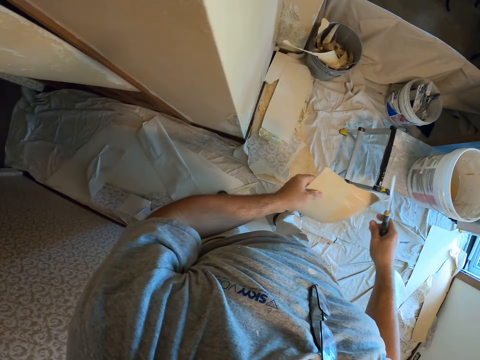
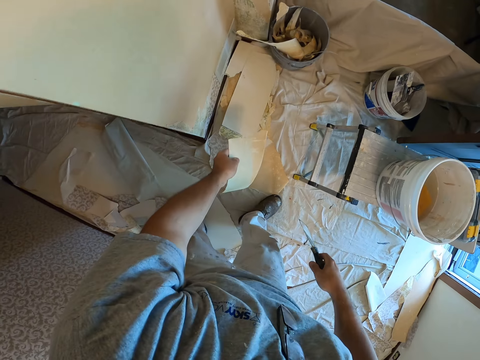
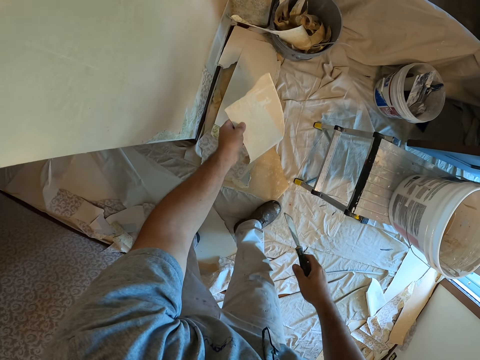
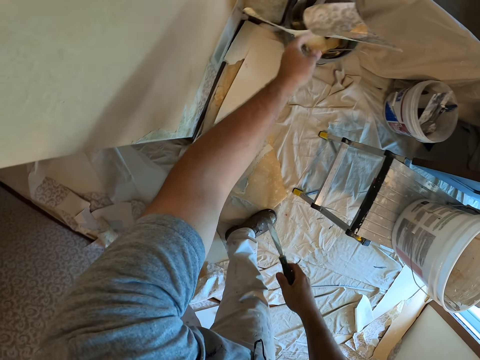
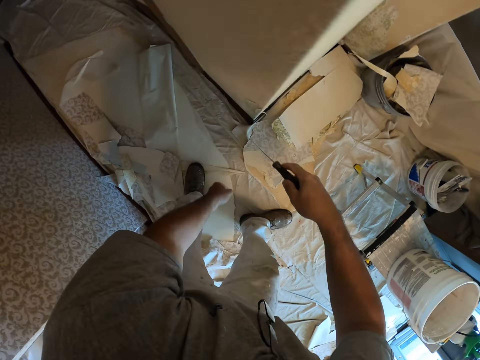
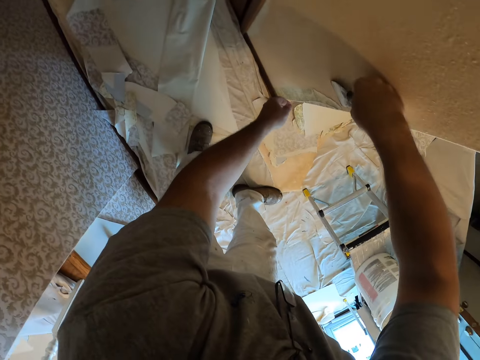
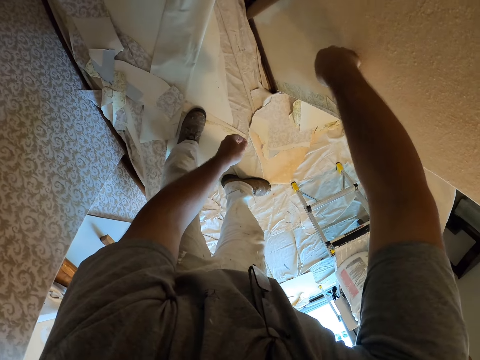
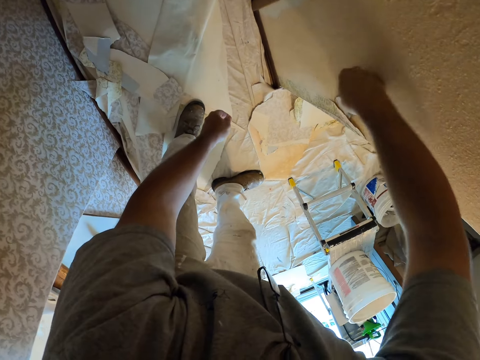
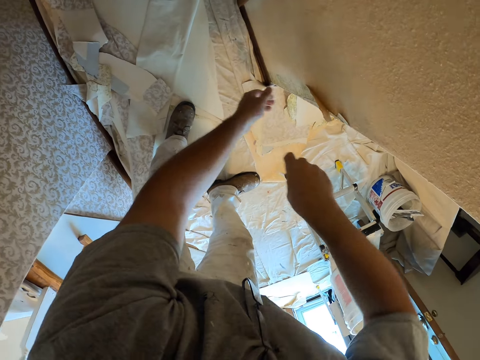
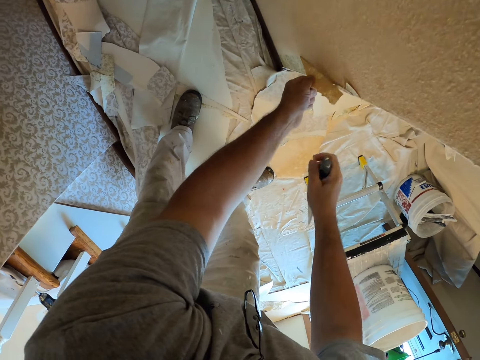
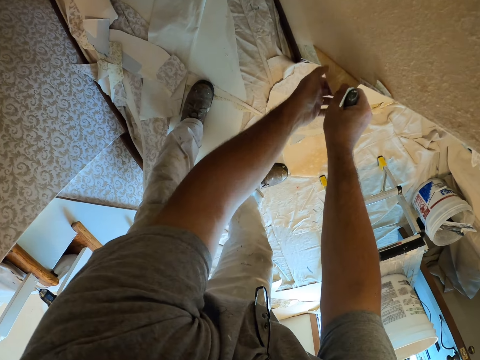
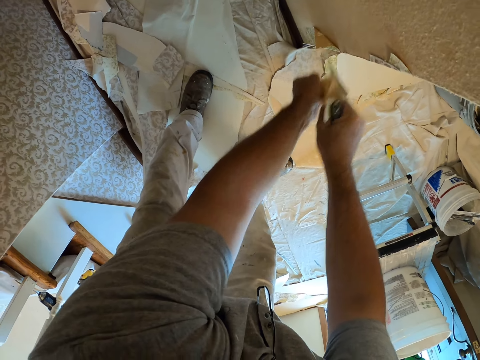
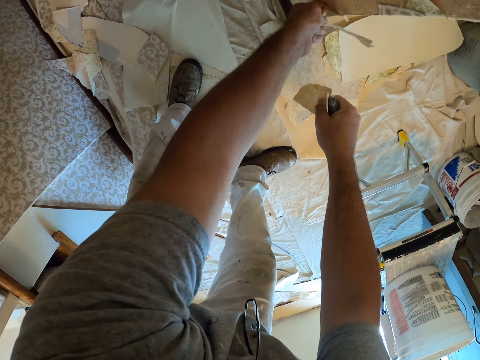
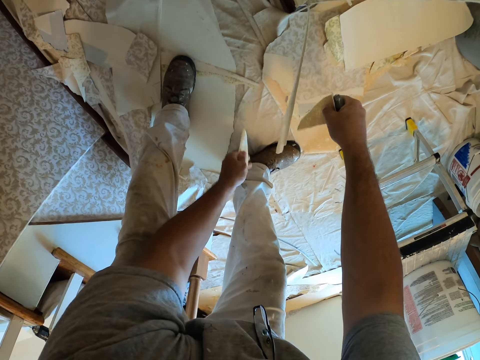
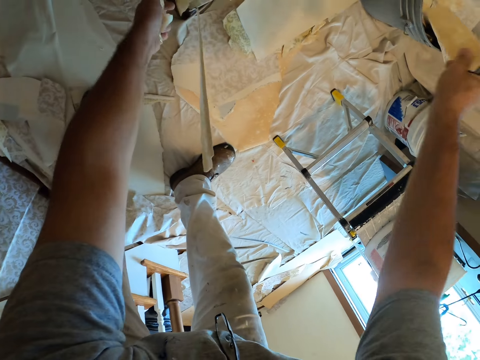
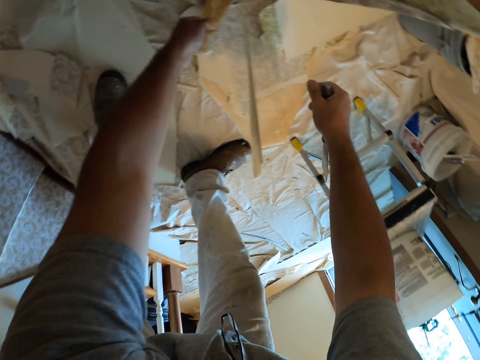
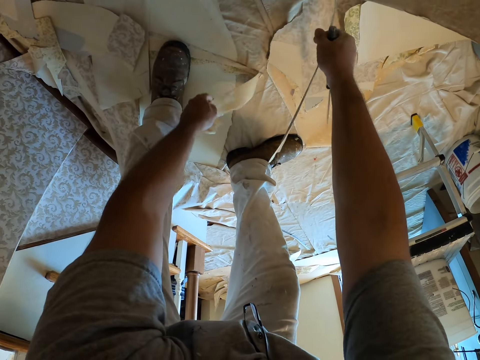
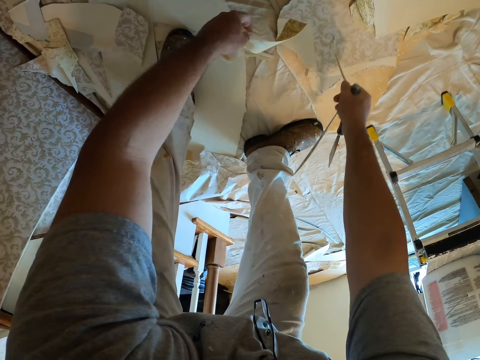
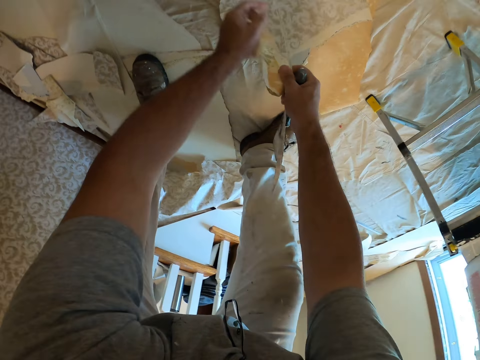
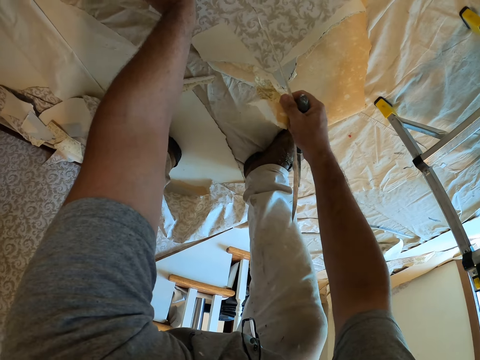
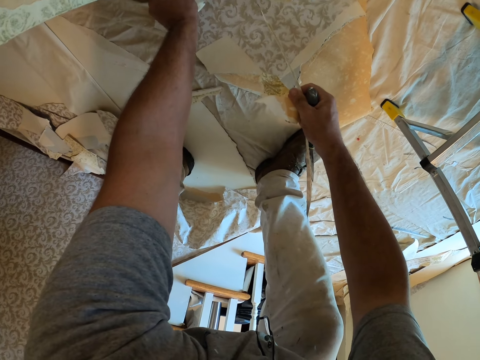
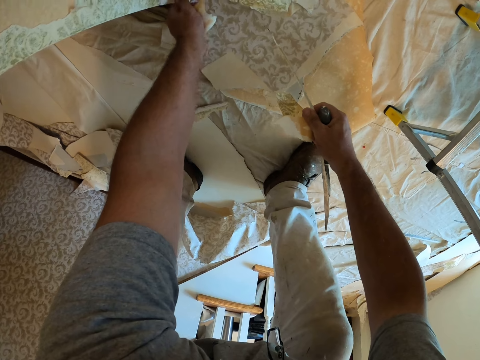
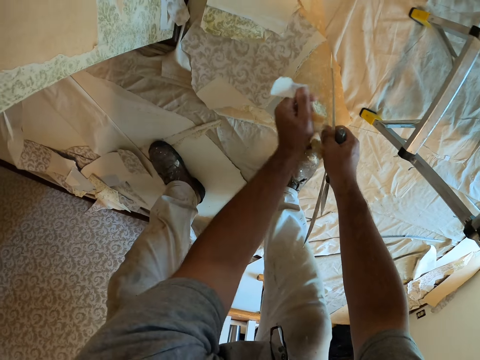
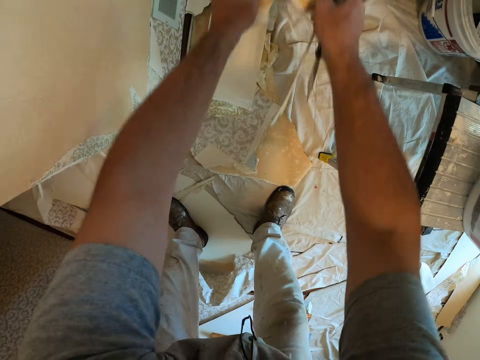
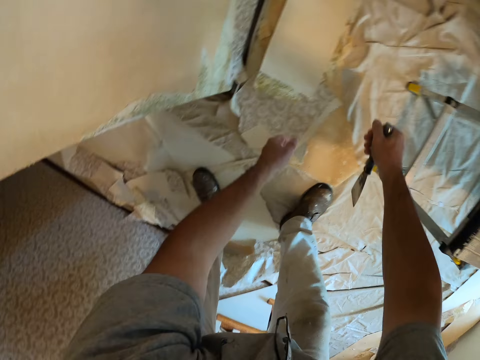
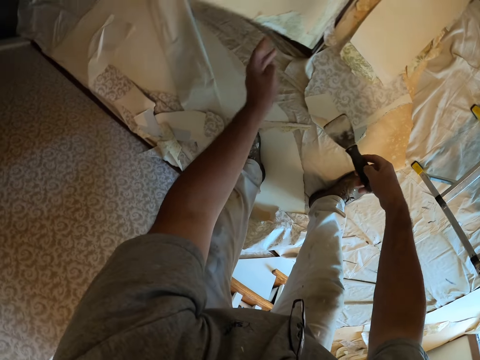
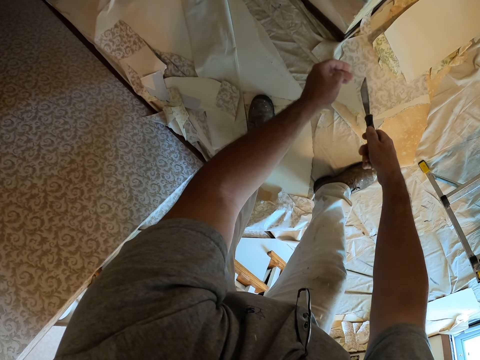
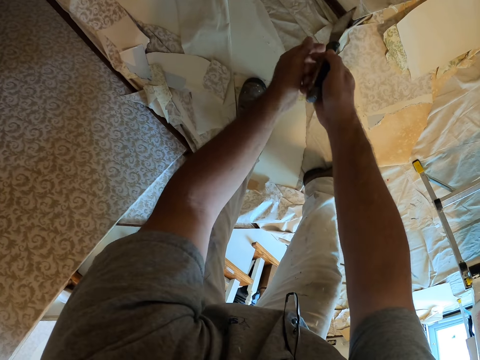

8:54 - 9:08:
The camera wearer throws the wallpaper in the bucket on the floor. They scrape a piece of wallpaper from a wall with a putty knife. They peel a piece of wallpaper from the wall with hands. They put a piece of wallpaper in the bucket. They peel a piece of wallpaper from the wall with a hand. They throw the wallpaper on the floor. They put pieces of wallpaper in the bucket.

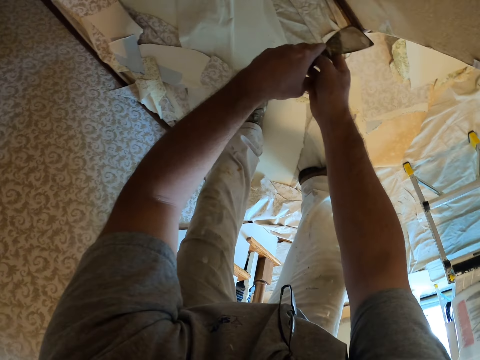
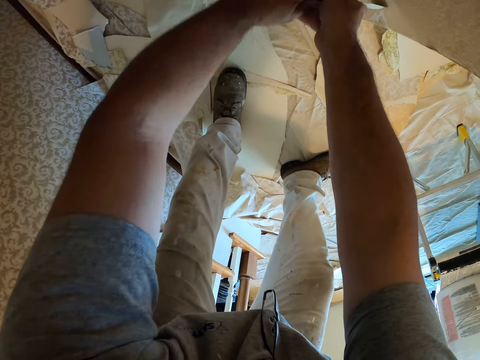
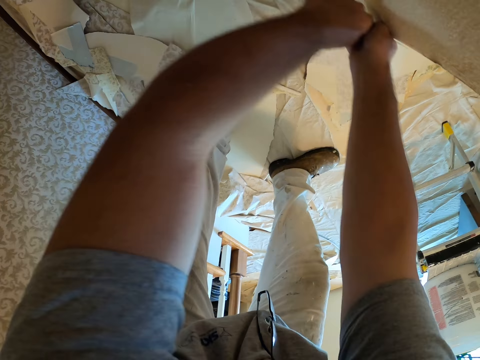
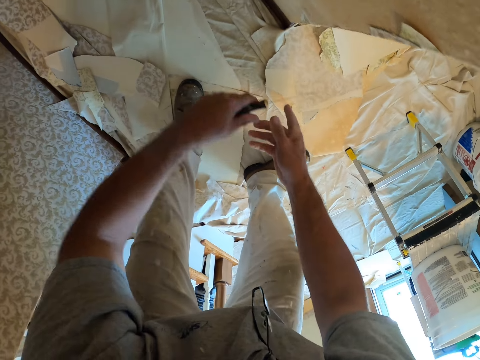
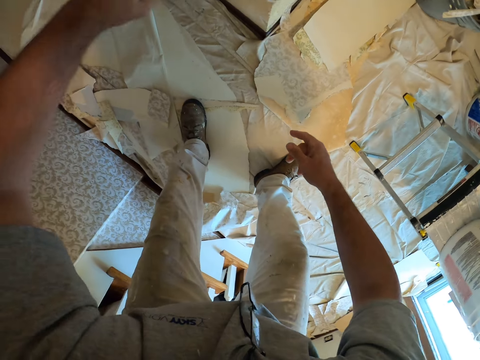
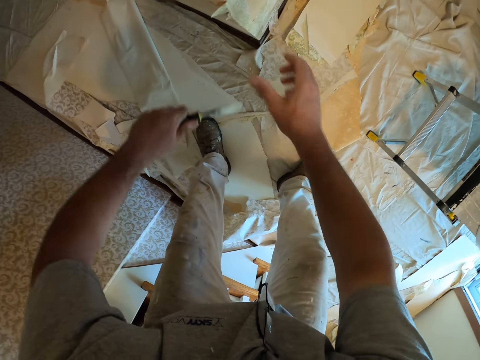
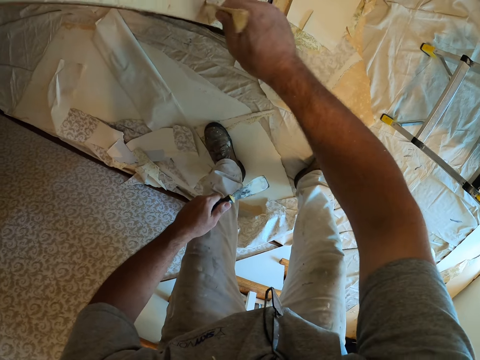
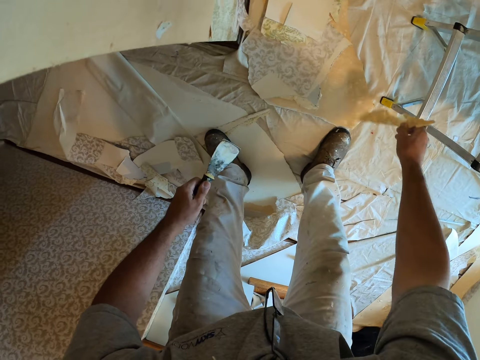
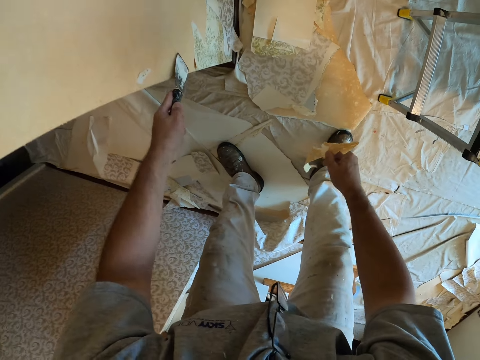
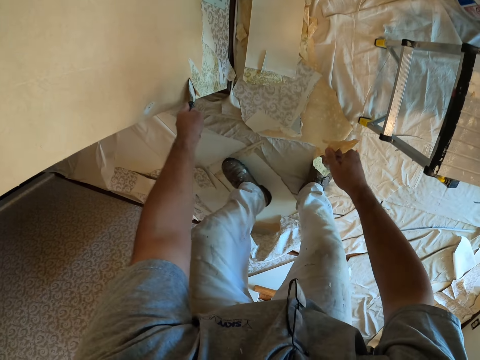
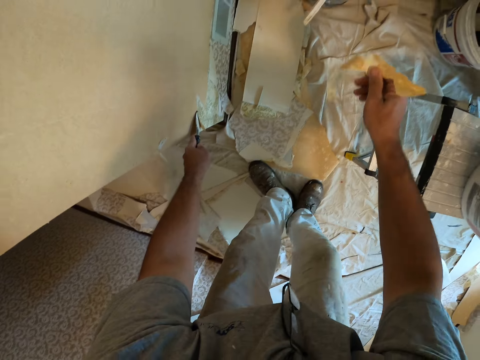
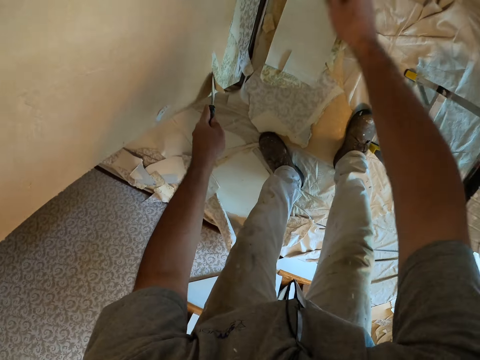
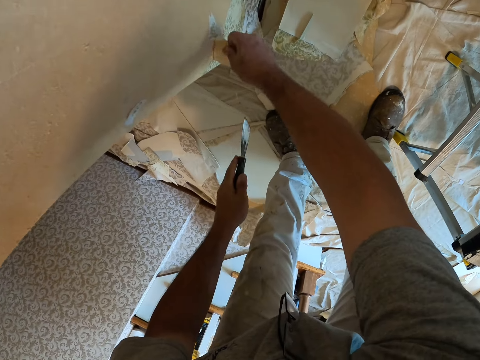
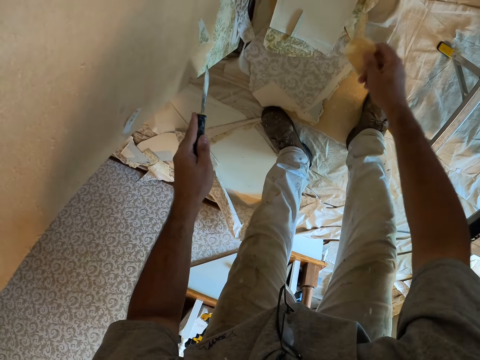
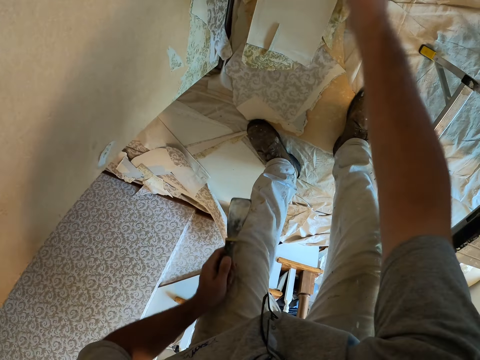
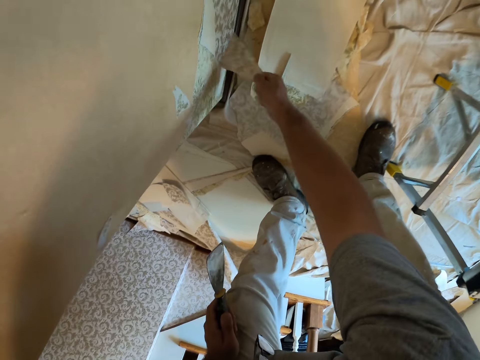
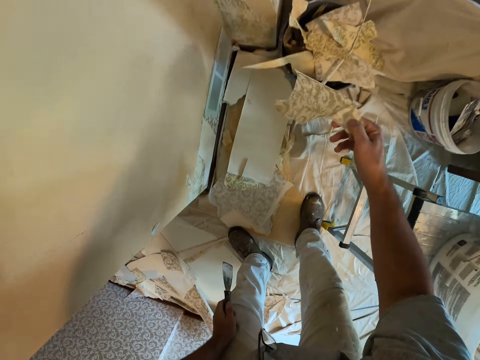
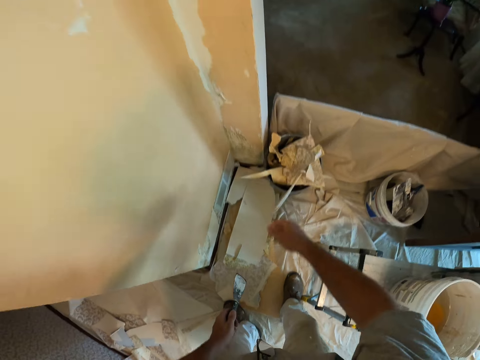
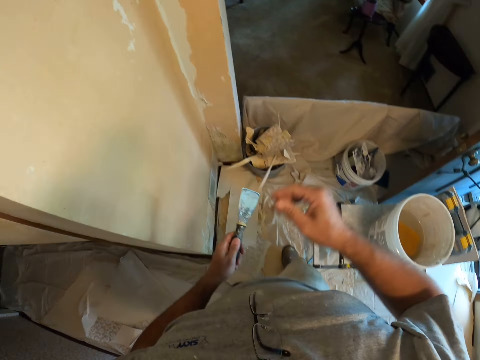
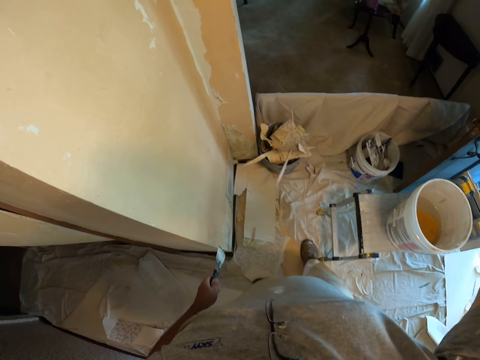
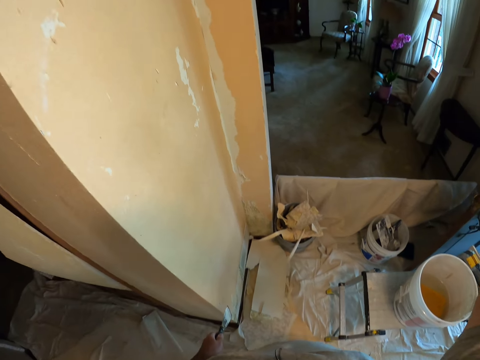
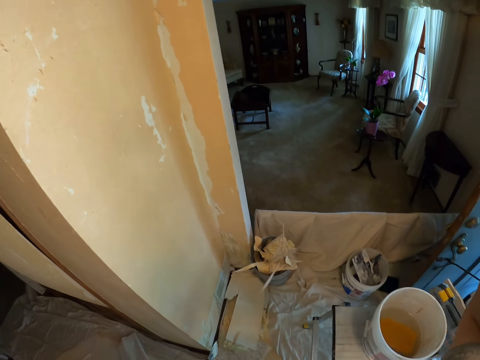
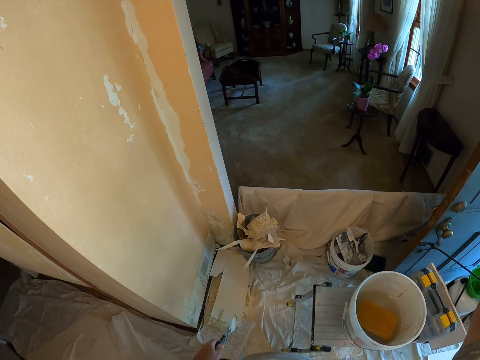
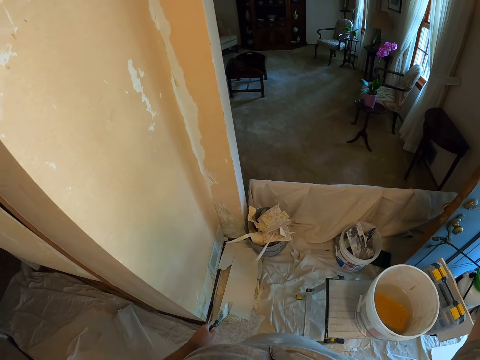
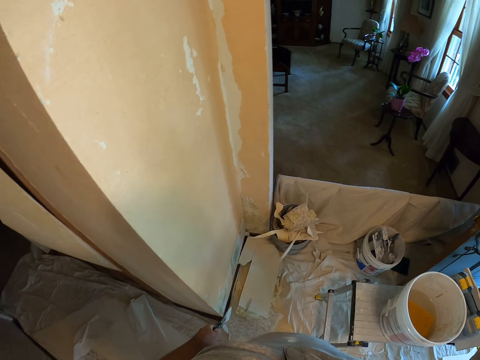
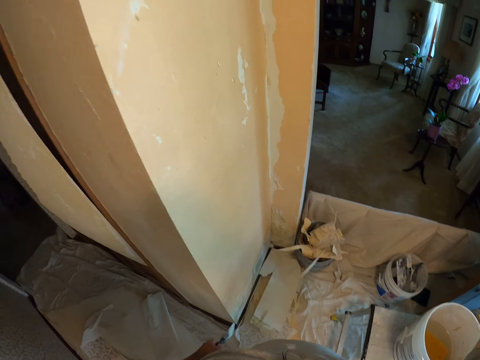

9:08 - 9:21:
The camera wearer scrapes a piece of wallpaper from the wall with a putty knife. They peel a piece of wallpaper from the wall with a hand. They scrape a piece of wallpaper from the wall with the putty knife. They throw the wallpaper on the floor. They peel a piece of wallpaper from the wall with a hand. They throw the wallpaper on the floor and put a piece of wallpaper in a bucket. They peel a piece of wallpaper from the wall with a hand. They throw the wallpaper in the bucket on the floor and put a piece of wallpaper in the bucket. They look around the room.
